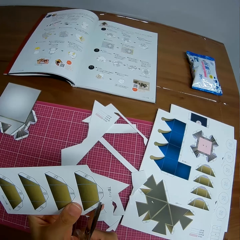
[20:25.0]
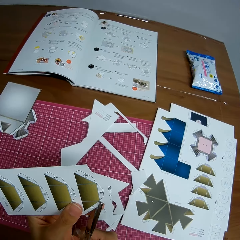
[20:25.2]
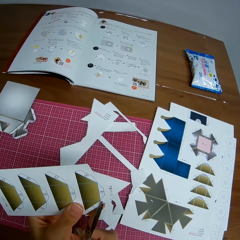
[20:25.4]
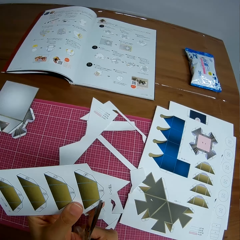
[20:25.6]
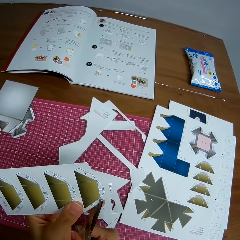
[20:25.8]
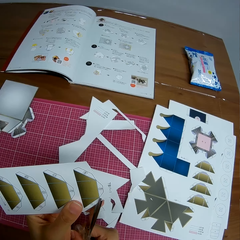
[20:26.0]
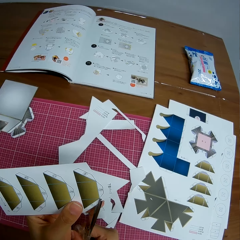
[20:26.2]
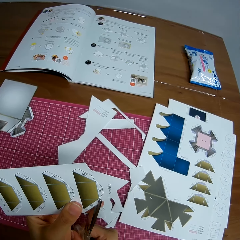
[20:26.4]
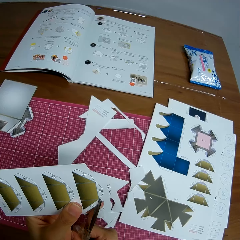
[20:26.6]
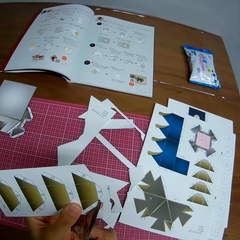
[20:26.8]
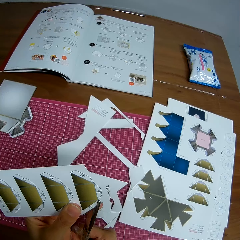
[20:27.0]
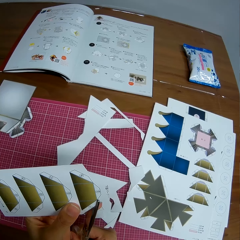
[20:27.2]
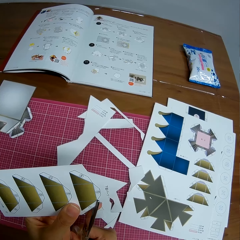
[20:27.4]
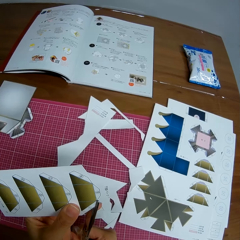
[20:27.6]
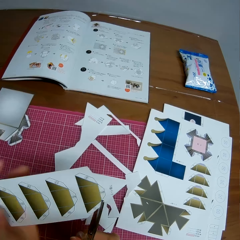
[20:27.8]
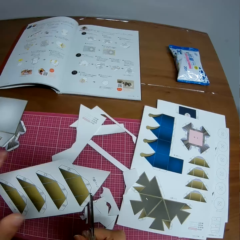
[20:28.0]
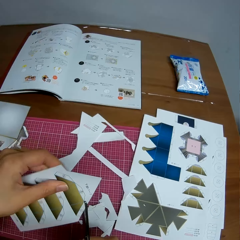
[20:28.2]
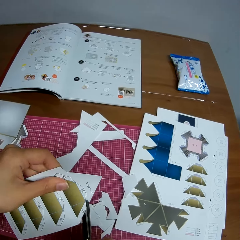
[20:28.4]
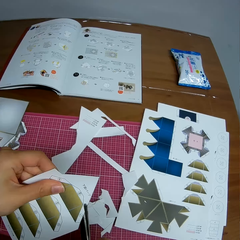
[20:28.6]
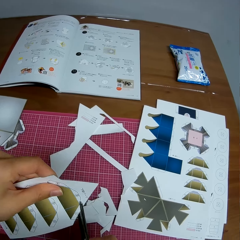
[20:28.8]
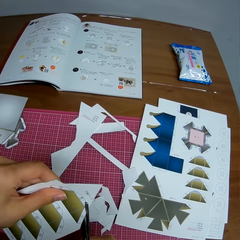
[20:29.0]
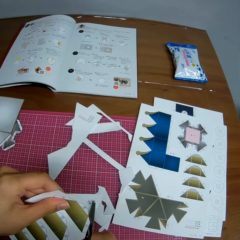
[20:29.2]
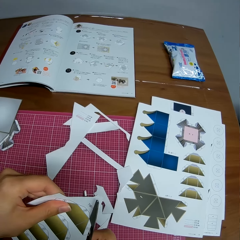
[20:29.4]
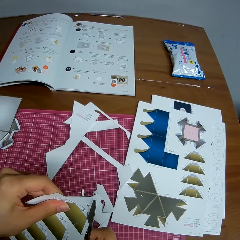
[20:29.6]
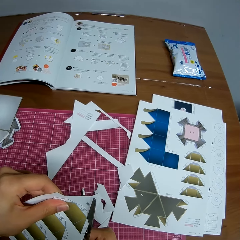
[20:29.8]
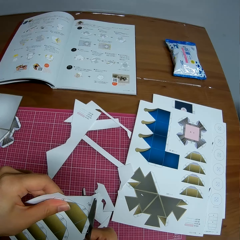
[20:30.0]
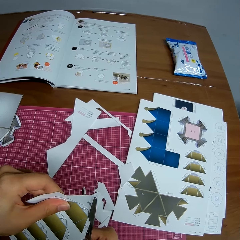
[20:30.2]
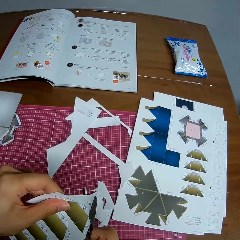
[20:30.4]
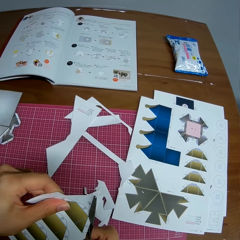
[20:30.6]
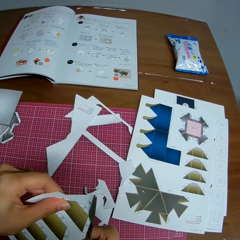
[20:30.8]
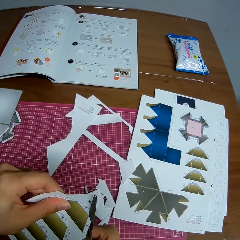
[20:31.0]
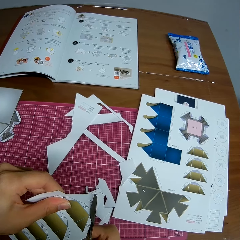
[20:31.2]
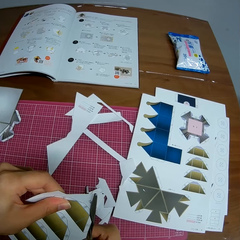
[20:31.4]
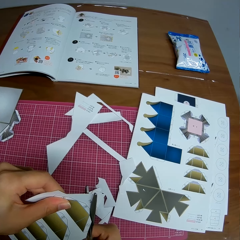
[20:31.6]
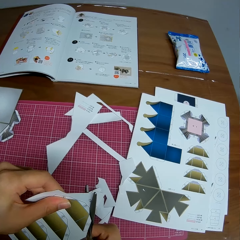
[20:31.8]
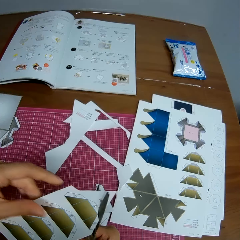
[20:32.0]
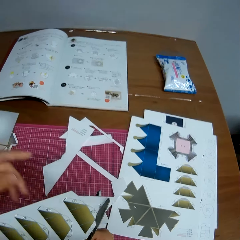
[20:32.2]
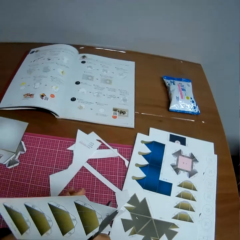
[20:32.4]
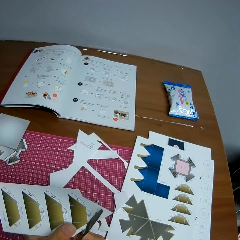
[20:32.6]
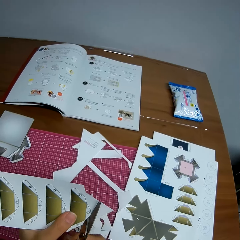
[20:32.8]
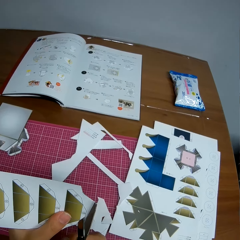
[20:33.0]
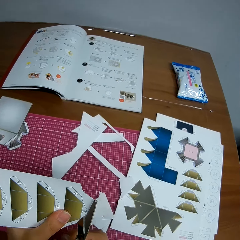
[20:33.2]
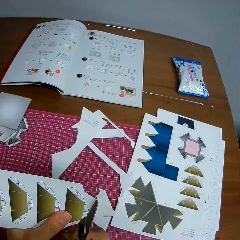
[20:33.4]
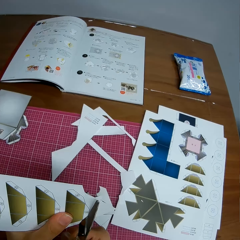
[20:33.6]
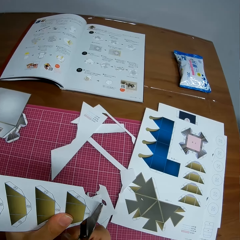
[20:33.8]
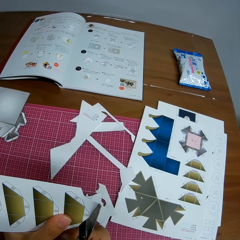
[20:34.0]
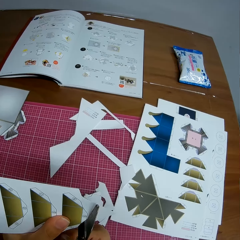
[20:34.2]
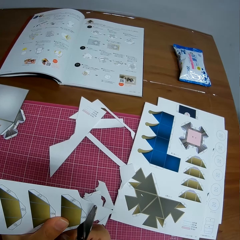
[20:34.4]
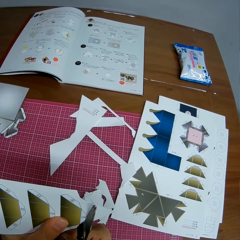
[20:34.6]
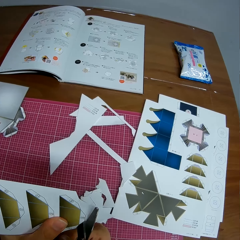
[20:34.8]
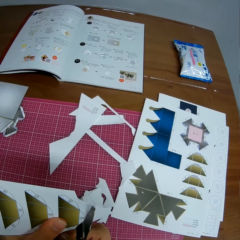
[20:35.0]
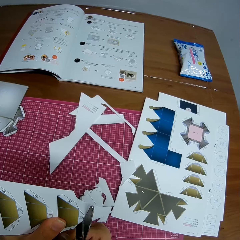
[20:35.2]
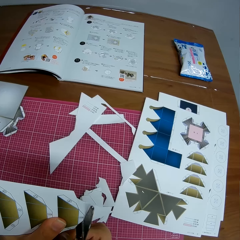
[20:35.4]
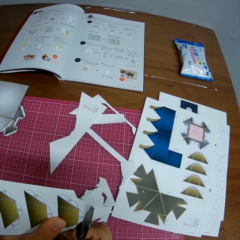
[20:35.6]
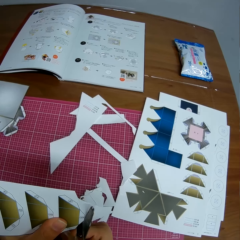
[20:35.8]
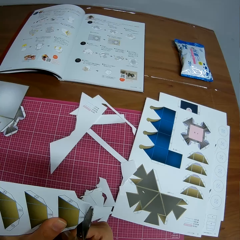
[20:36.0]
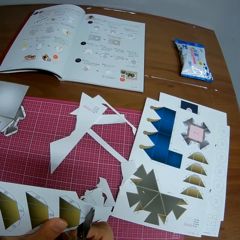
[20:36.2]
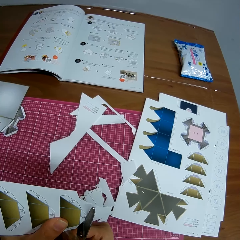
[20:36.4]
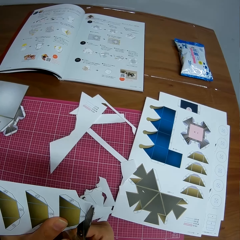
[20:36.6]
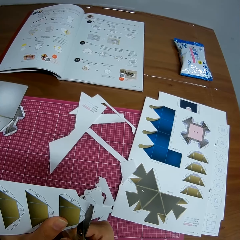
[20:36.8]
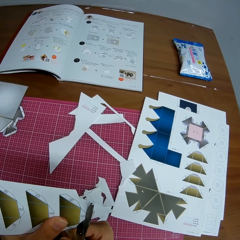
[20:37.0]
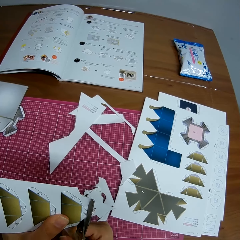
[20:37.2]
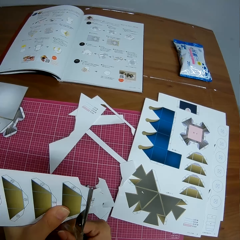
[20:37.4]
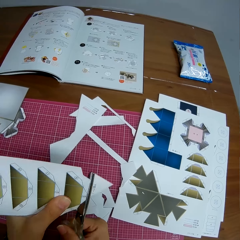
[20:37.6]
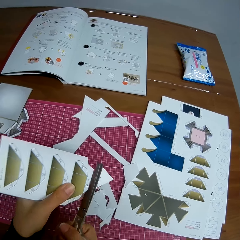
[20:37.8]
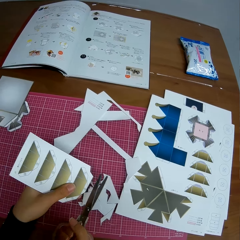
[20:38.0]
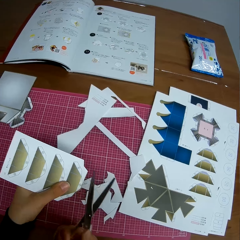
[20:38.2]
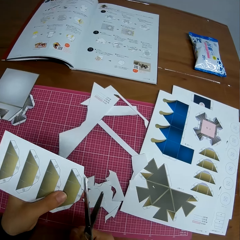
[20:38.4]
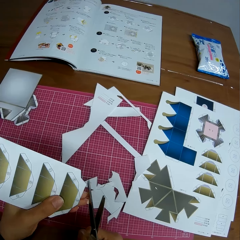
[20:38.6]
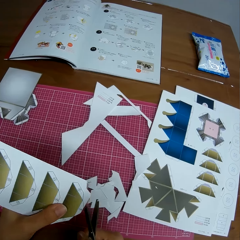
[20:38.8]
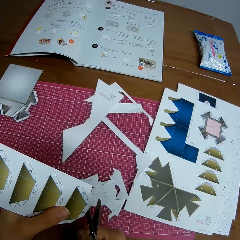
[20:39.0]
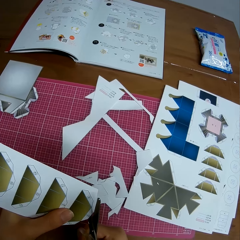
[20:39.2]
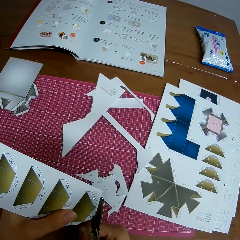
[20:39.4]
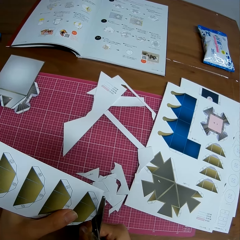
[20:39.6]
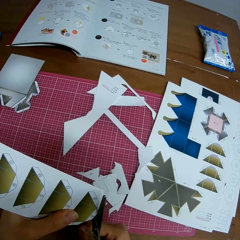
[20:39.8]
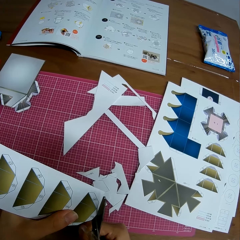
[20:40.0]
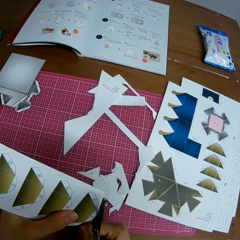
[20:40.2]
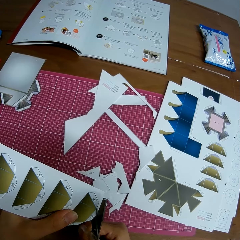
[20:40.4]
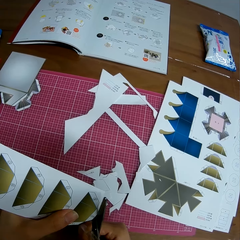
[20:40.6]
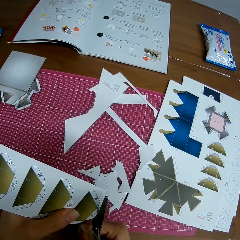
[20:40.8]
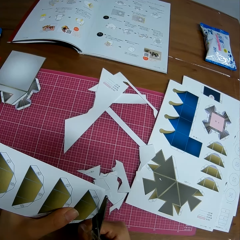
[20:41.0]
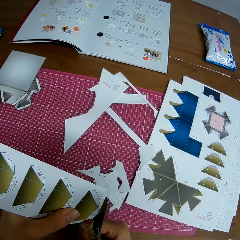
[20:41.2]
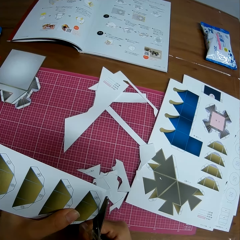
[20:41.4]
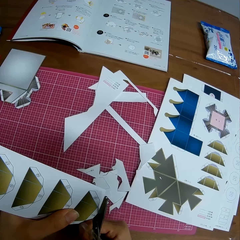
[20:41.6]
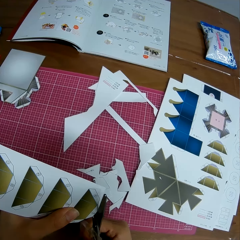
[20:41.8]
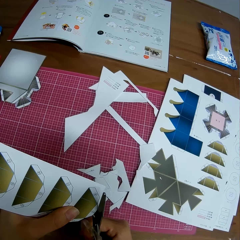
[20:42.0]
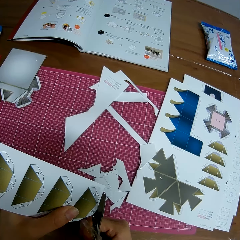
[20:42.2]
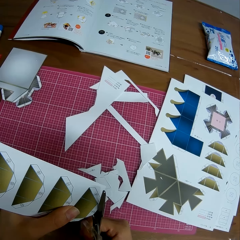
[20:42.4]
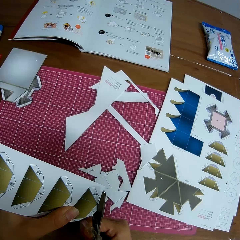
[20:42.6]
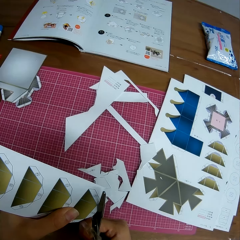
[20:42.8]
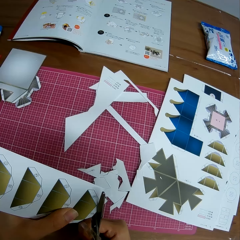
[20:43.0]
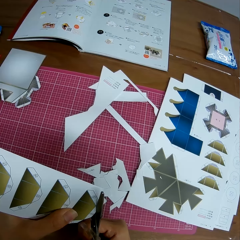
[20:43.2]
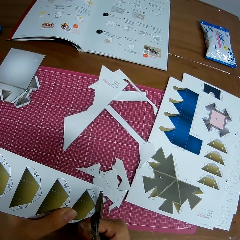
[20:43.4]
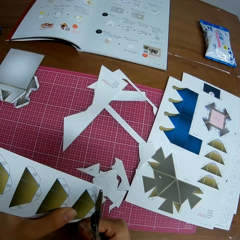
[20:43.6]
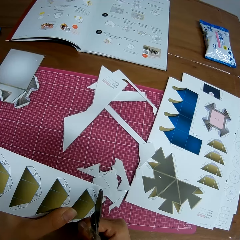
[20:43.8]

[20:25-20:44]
The camera wearer cuts a piece of crafting paper. He moves his hand on the crafting paper. He cuts a piece of the crafting paper.

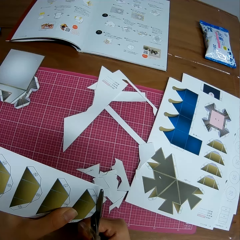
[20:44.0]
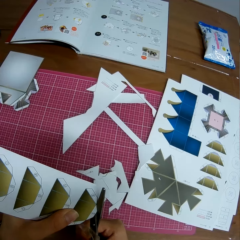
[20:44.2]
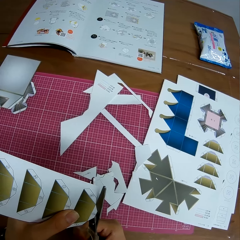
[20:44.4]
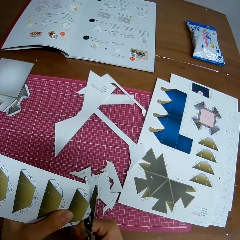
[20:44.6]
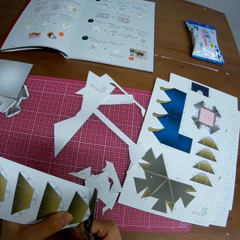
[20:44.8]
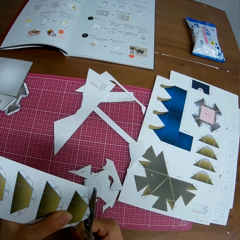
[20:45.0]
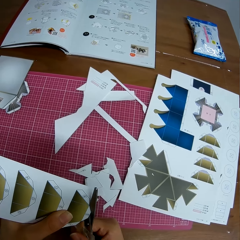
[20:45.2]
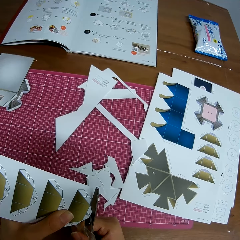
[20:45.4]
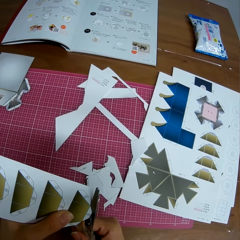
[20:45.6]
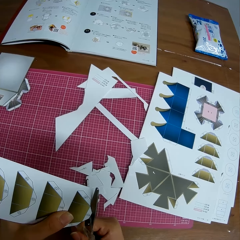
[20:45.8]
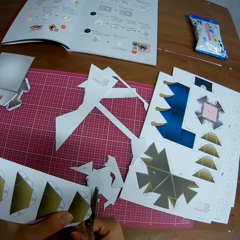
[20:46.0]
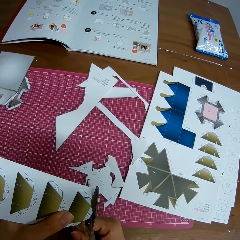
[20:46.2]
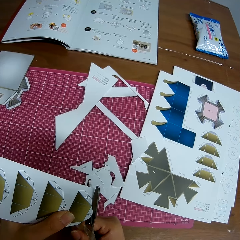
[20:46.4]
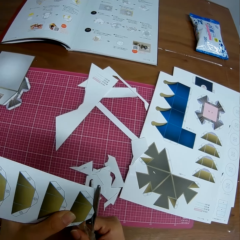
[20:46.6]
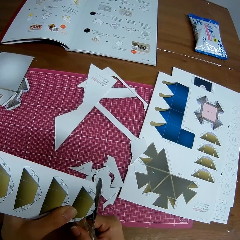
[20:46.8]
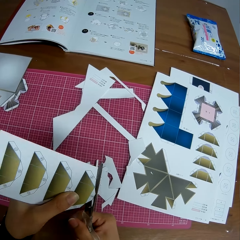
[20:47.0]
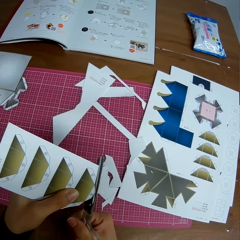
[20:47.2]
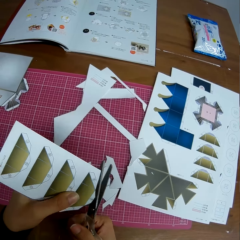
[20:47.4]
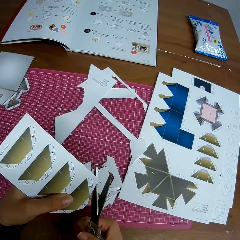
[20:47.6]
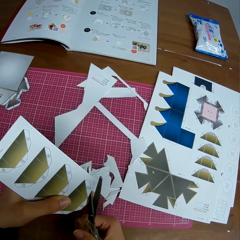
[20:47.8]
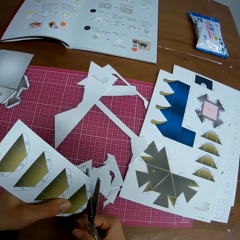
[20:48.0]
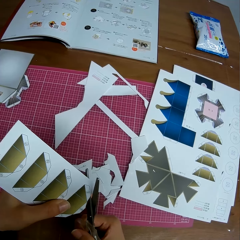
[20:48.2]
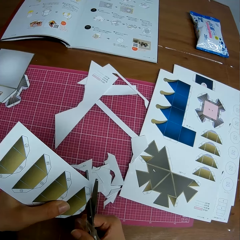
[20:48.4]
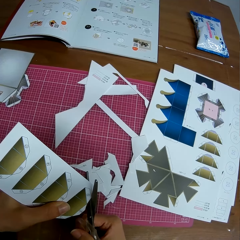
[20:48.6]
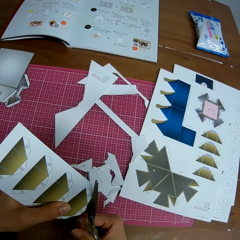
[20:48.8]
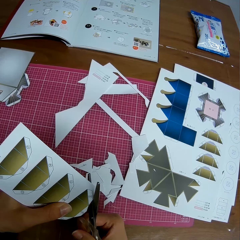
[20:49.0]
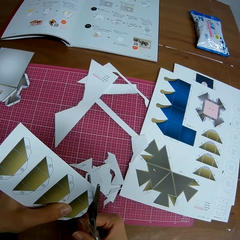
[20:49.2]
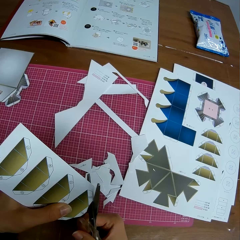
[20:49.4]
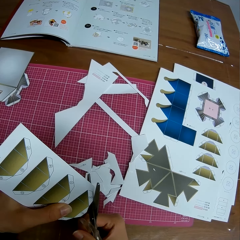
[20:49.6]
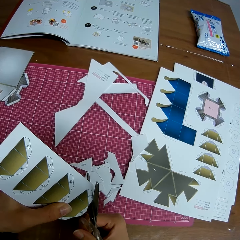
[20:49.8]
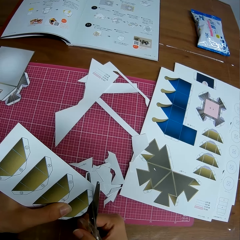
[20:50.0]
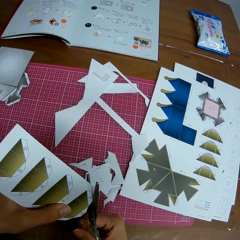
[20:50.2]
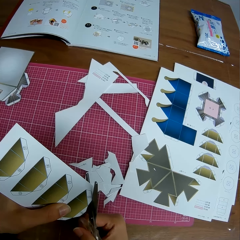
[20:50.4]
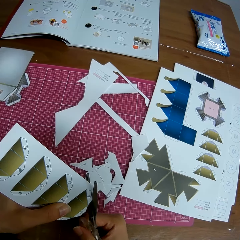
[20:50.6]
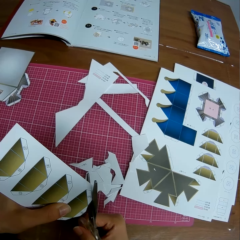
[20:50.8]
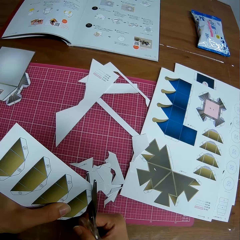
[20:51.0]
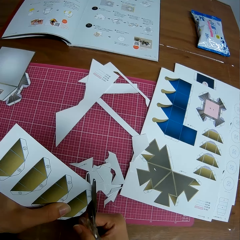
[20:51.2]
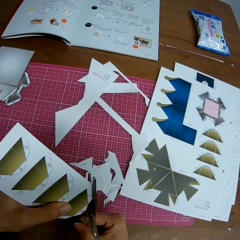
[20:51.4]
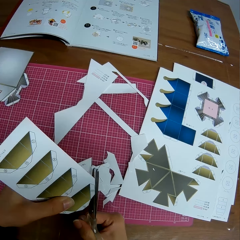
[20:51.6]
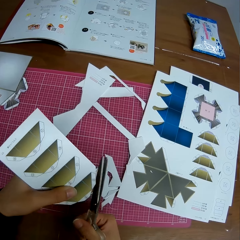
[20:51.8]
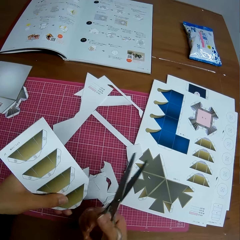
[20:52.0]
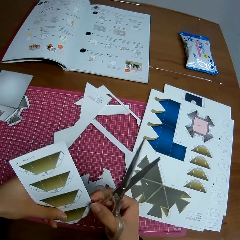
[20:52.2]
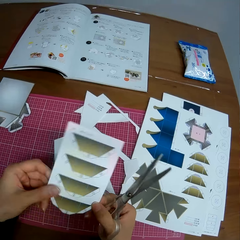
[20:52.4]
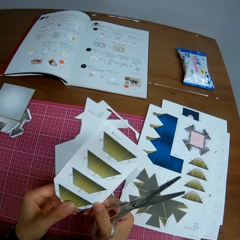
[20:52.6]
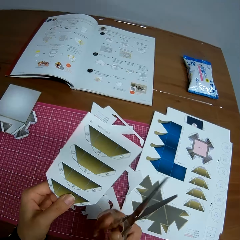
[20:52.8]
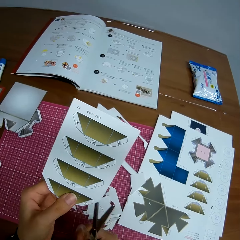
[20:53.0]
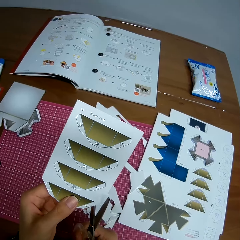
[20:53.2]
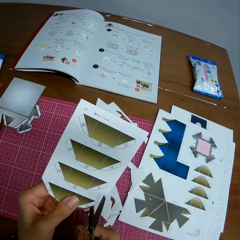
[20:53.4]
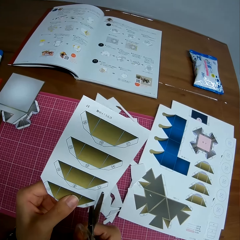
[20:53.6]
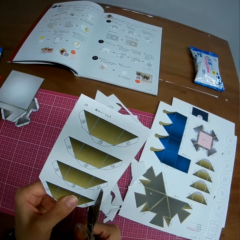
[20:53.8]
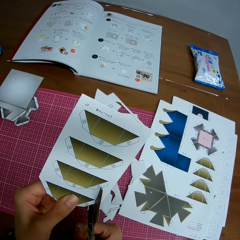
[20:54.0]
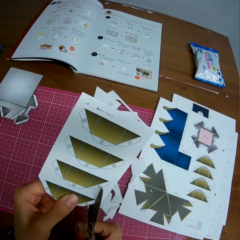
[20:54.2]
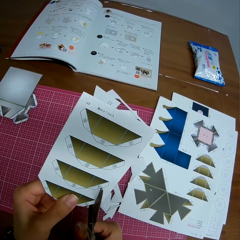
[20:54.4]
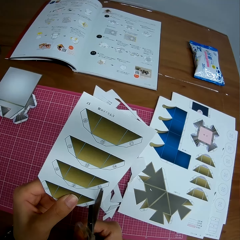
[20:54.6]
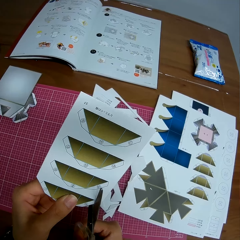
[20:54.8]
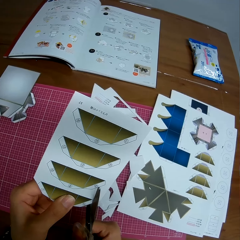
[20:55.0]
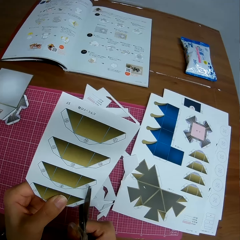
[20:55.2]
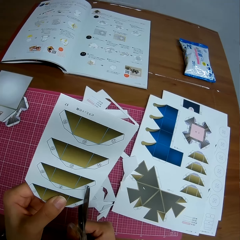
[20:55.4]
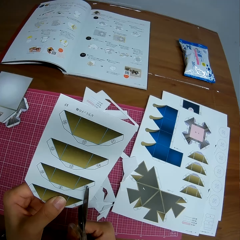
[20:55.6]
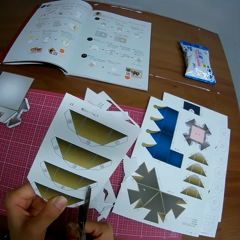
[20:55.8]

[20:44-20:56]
The camera wearer cuts a piece of crafting paper. They rotate the crafting paper. They cut the piece of crafting paper.
